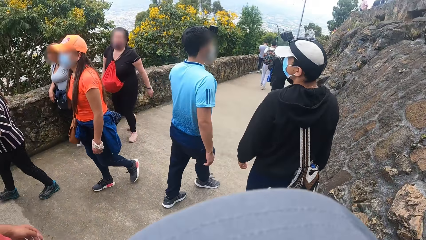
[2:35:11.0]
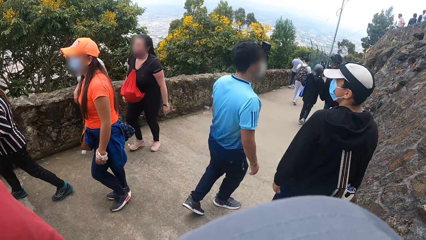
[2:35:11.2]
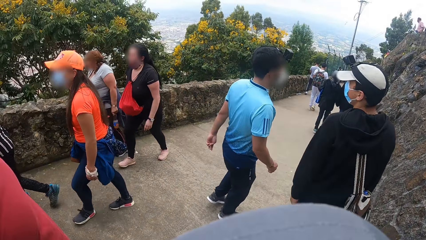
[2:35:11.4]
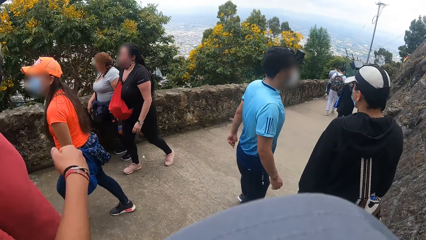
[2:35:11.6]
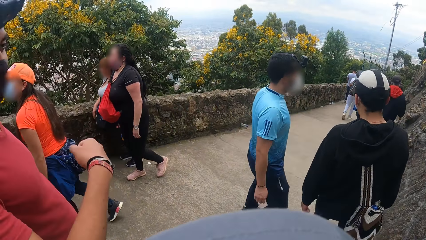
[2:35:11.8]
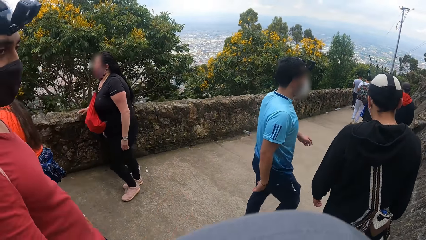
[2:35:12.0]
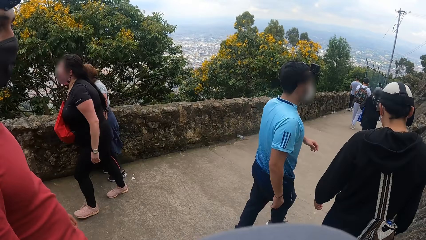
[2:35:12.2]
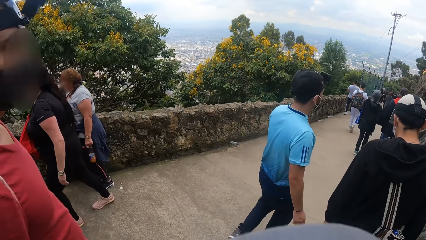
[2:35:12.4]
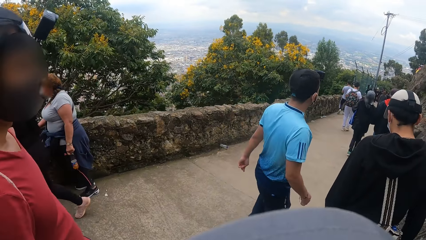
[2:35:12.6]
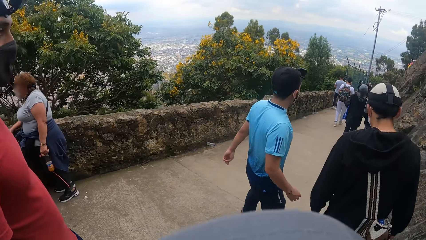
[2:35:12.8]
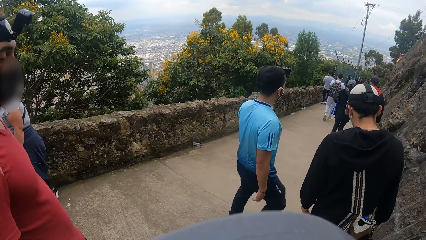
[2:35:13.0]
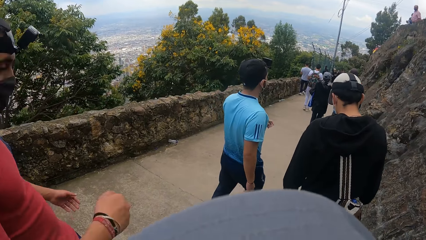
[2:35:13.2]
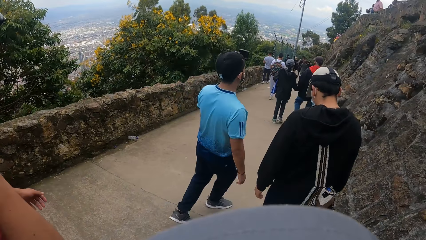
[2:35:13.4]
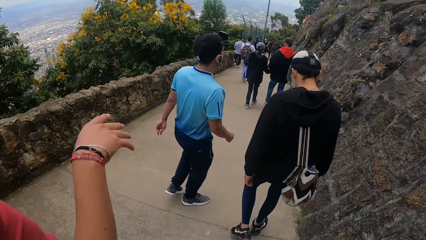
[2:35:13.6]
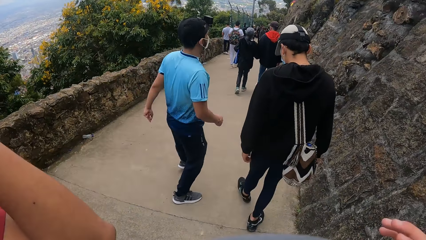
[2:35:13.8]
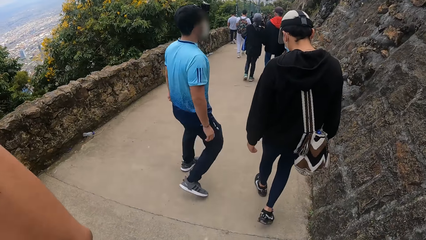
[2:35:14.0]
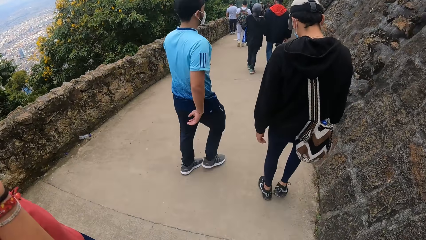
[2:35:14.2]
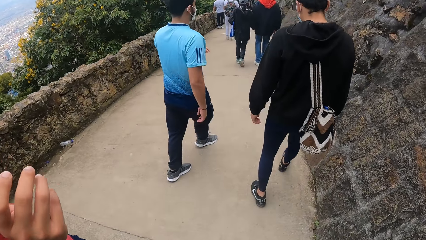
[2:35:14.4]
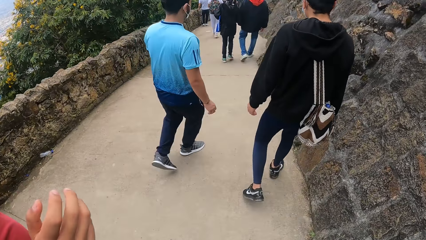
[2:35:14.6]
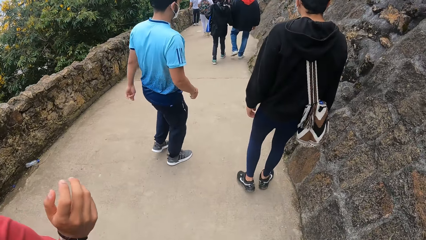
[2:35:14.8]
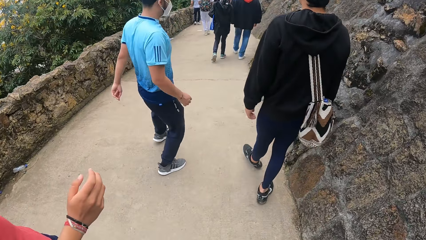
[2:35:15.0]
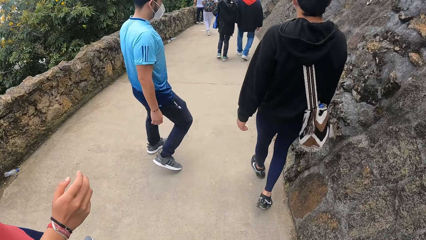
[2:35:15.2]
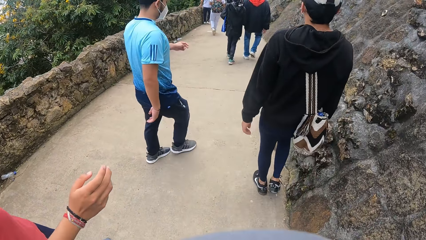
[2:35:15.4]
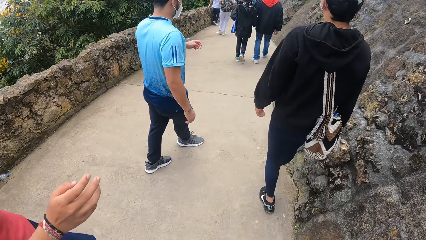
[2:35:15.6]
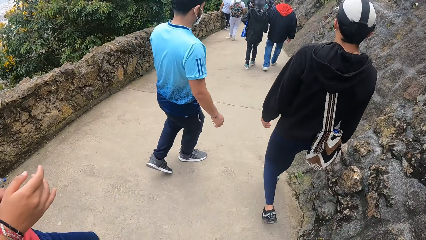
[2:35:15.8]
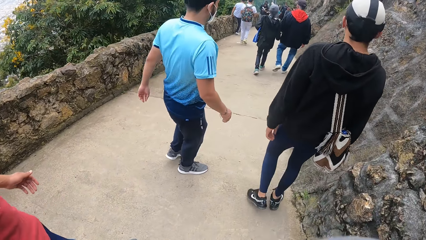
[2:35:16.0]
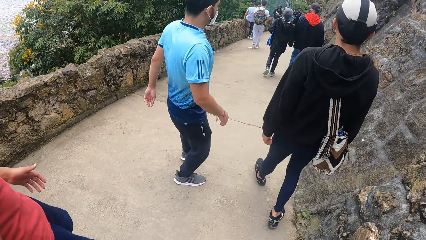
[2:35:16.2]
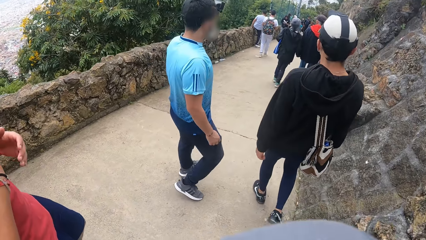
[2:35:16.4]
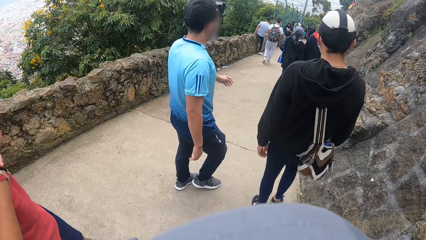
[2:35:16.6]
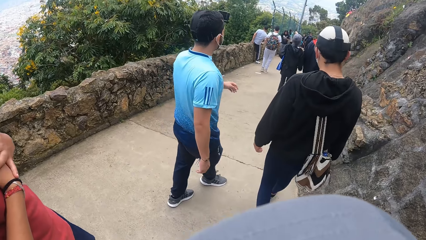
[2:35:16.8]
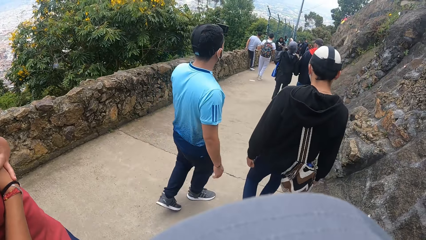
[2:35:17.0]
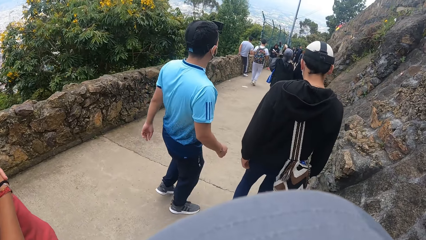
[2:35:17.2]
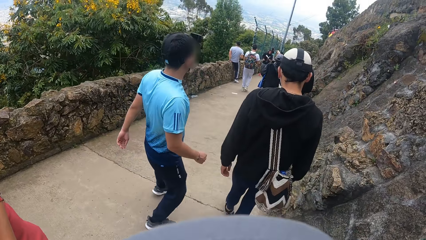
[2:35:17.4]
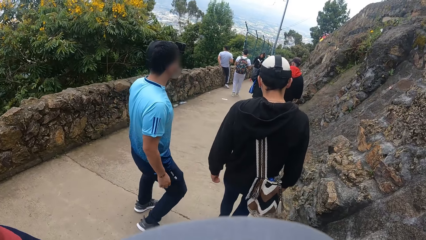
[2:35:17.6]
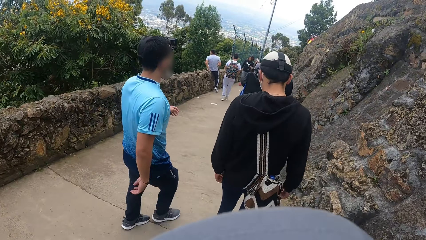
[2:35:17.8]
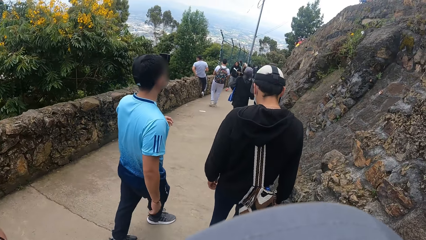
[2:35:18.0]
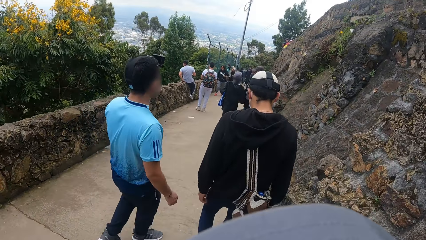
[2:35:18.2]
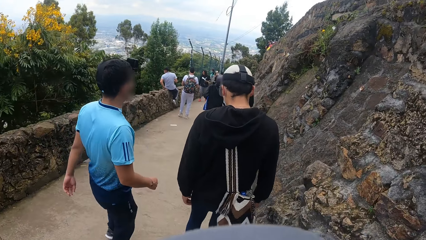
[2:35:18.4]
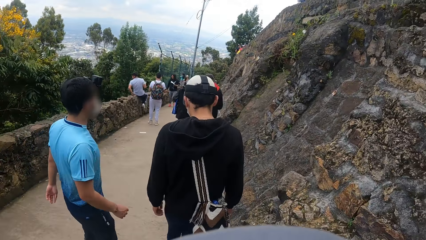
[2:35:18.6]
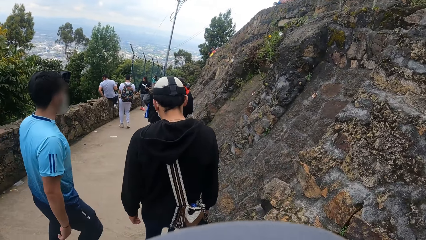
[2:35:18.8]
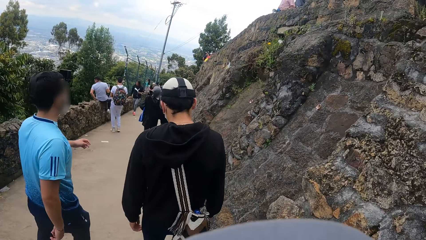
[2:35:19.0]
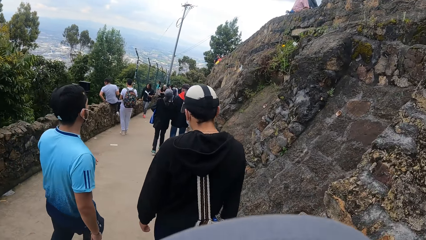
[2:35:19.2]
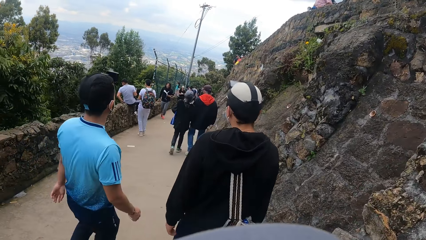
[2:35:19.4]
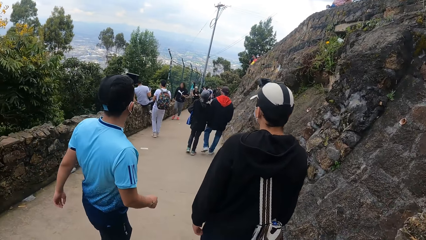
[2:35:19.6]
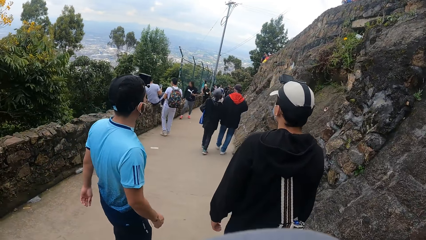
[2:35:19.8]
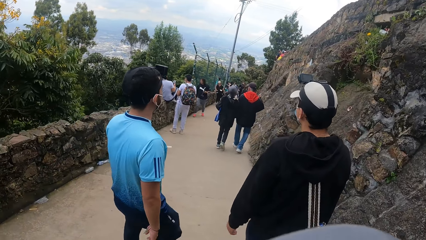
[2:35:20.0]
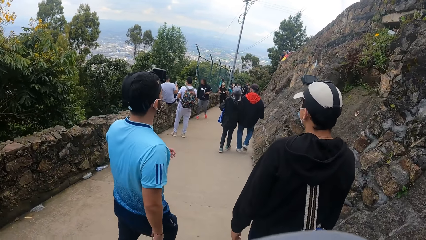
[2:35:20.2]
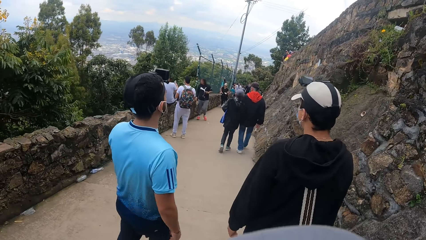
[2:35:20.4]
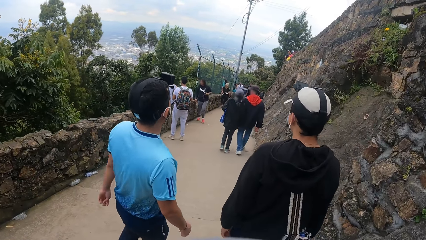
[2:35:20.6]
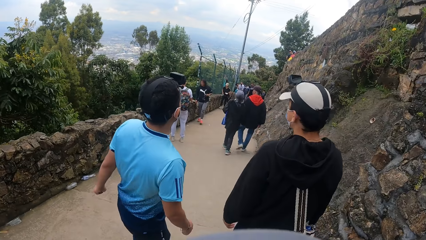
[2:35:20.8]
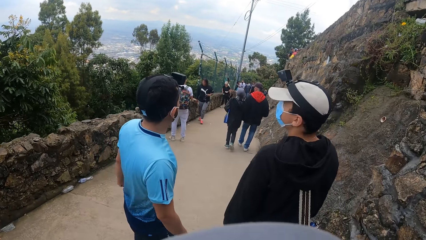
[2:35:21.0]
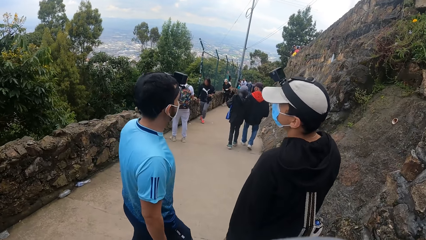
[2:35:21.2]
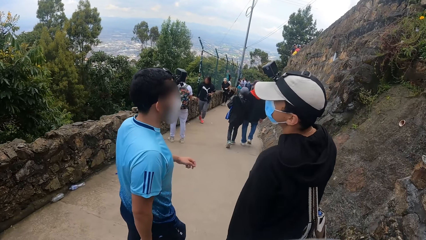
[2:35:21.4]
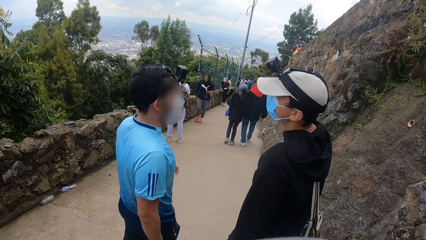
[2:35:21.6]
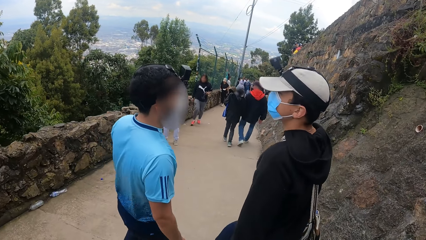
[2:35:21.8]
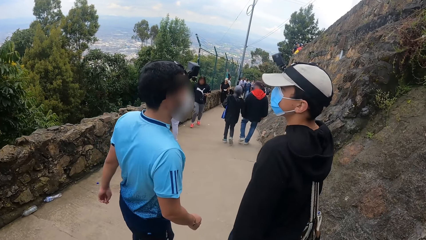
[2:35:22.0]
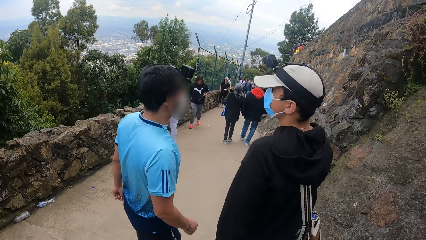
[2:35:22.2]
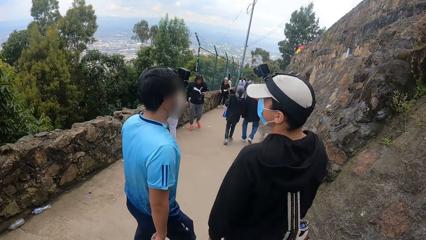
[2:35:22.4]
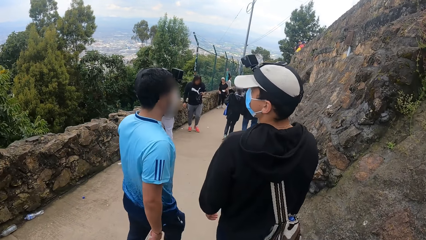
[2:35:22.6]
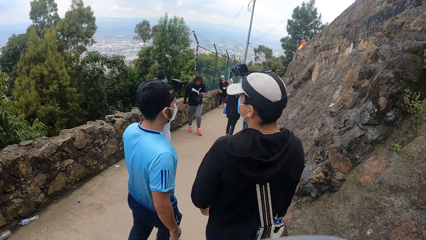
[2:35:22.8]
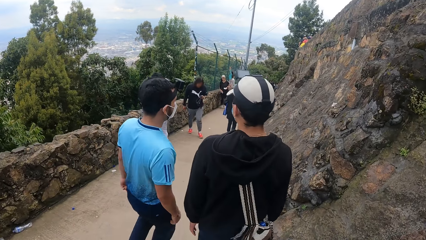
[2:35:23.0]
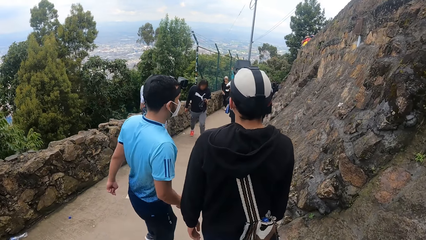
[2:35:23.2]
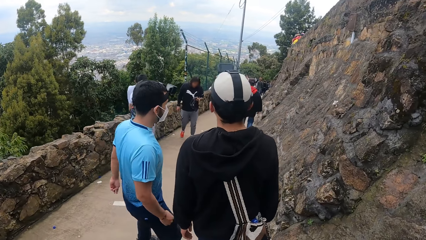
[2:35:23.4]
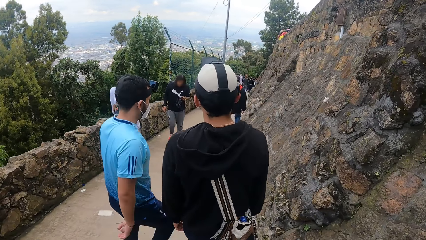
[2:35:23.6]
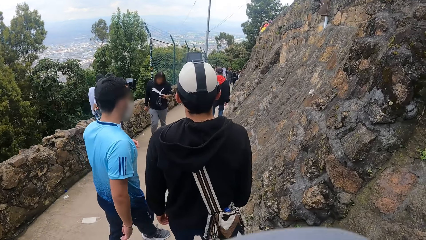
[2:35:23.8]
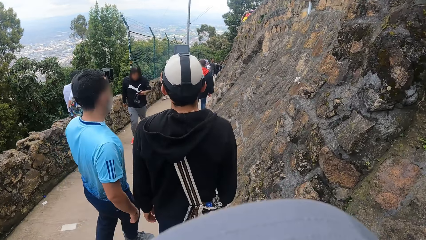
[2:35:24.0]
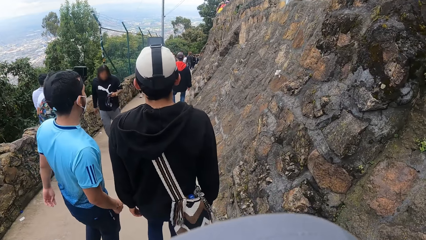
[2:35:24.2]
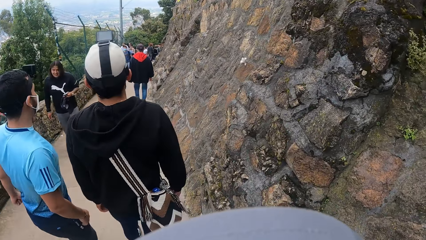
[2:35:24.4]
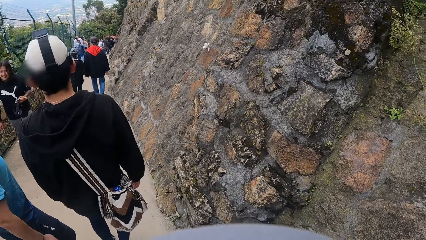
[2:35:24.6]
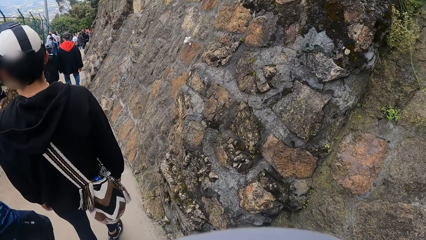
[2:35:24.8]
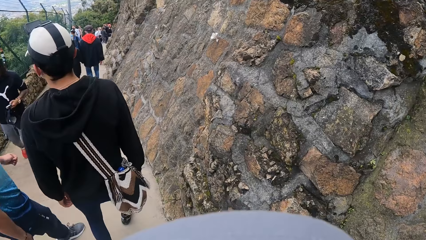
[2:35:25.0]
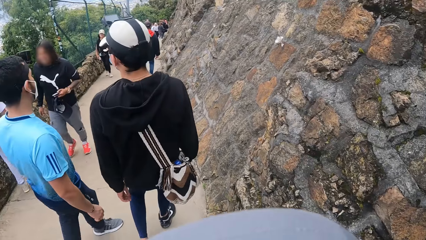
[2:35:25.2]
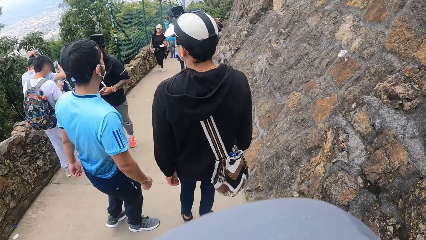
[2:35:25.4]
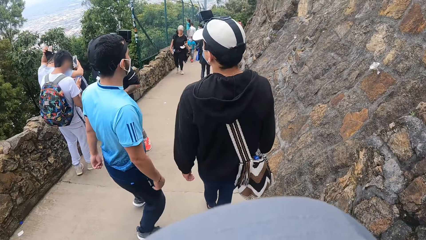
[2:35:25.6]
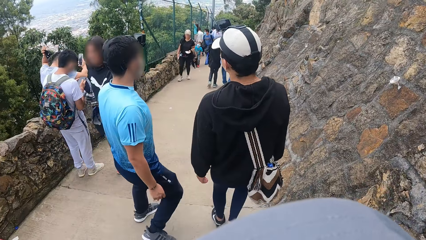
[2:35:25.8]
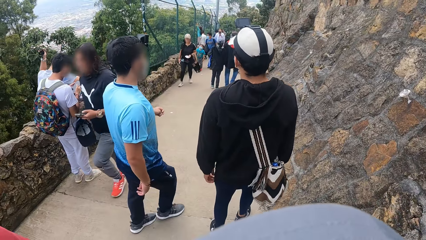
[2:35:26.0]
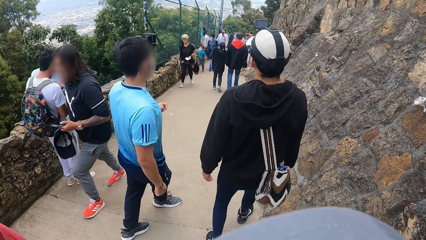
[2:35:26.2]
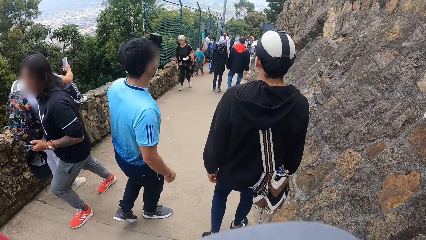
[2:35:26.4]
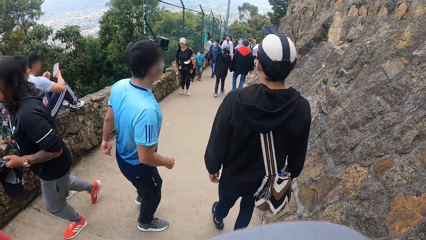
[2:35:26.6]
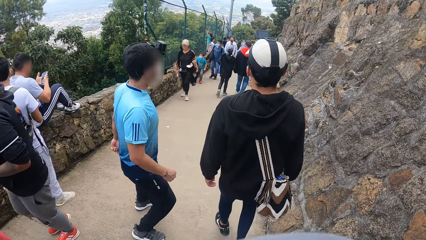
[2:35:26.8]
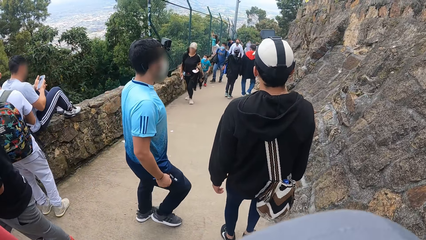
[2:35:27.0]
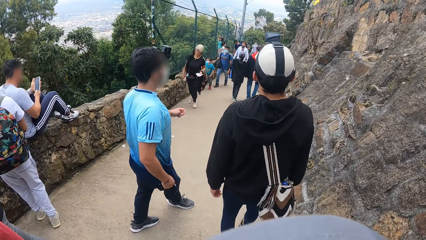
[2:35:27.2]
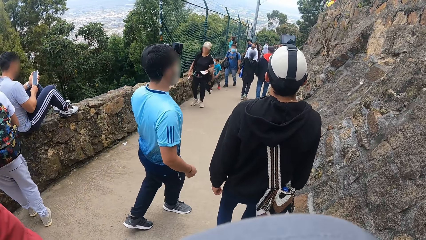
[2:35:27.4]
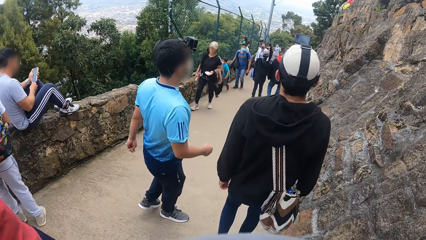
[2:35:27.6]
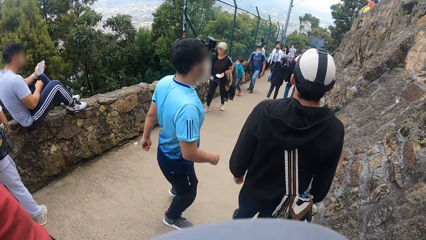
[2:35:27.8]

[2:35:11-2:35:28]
The camera wearer talks to the man.
